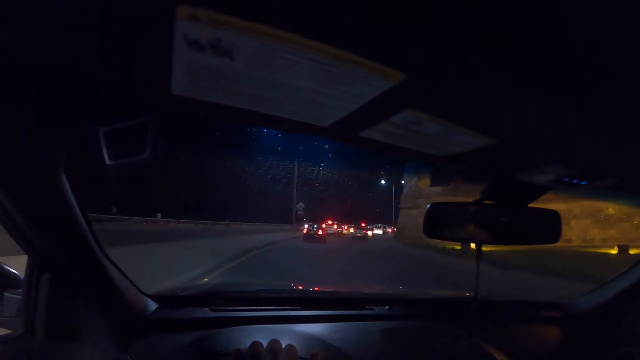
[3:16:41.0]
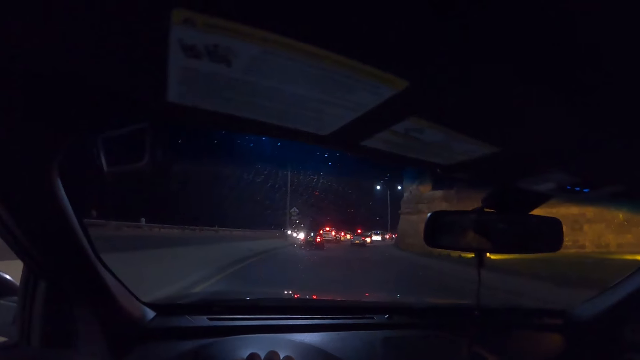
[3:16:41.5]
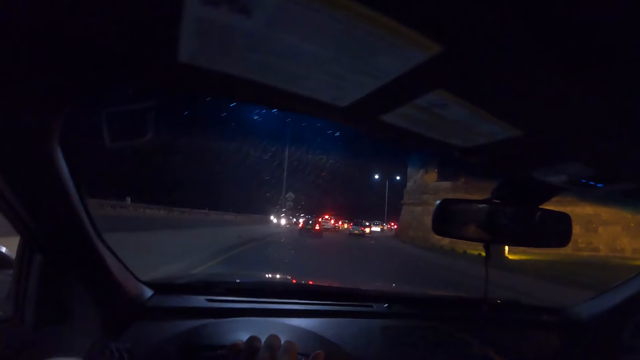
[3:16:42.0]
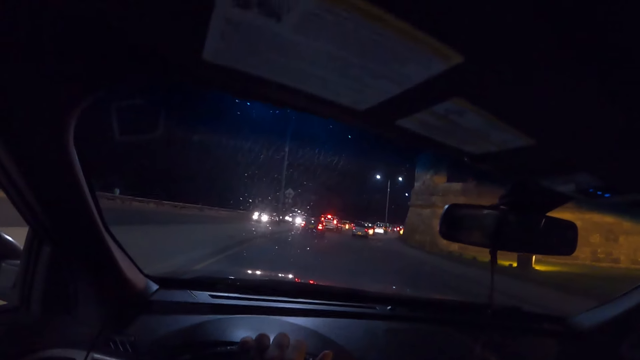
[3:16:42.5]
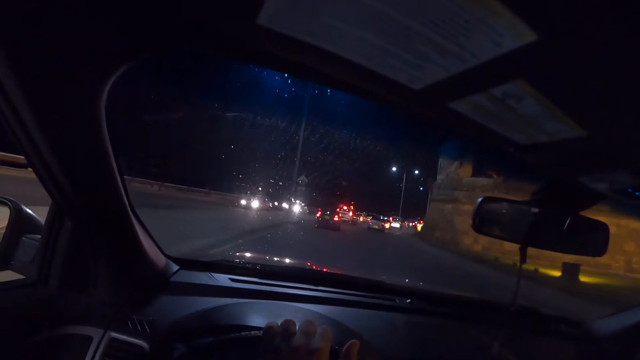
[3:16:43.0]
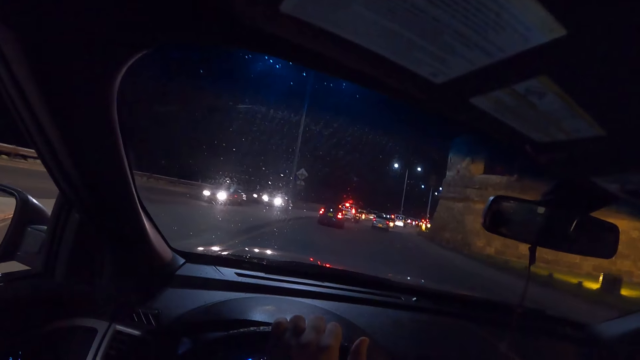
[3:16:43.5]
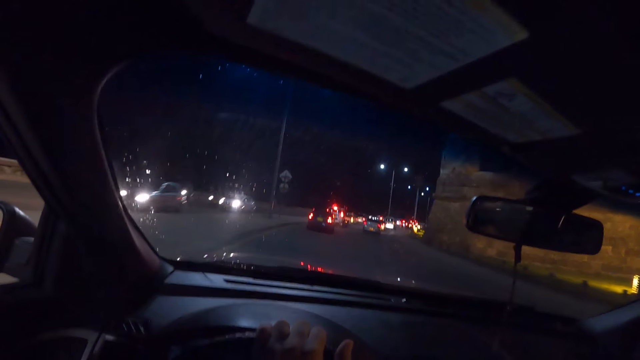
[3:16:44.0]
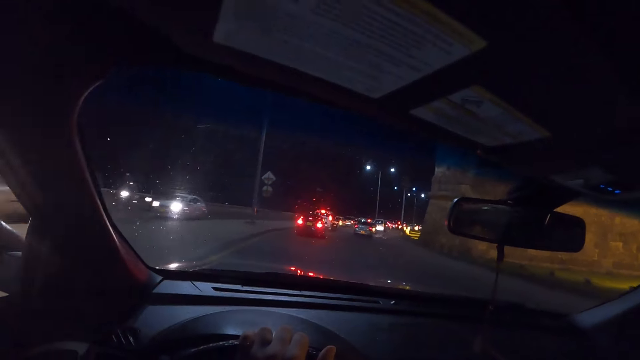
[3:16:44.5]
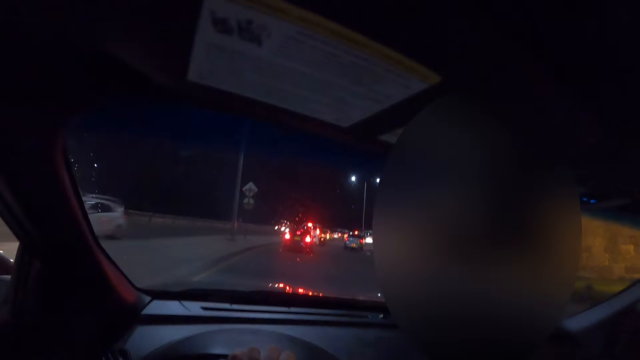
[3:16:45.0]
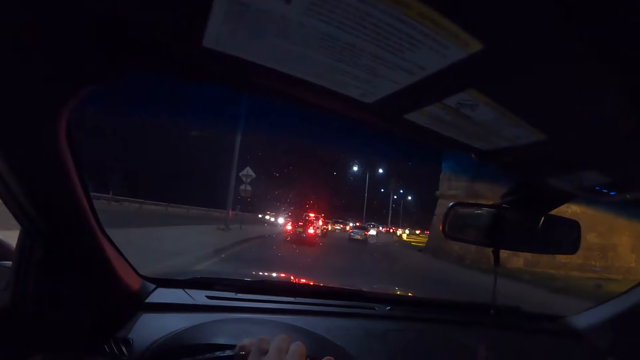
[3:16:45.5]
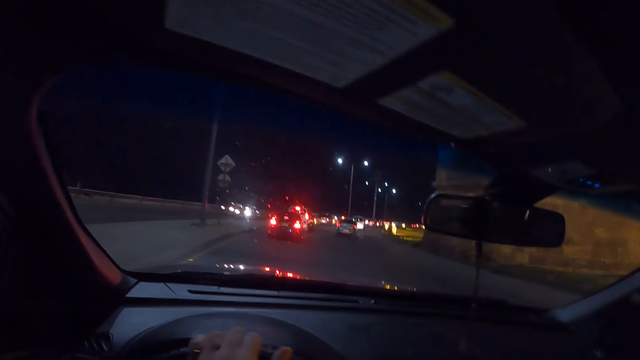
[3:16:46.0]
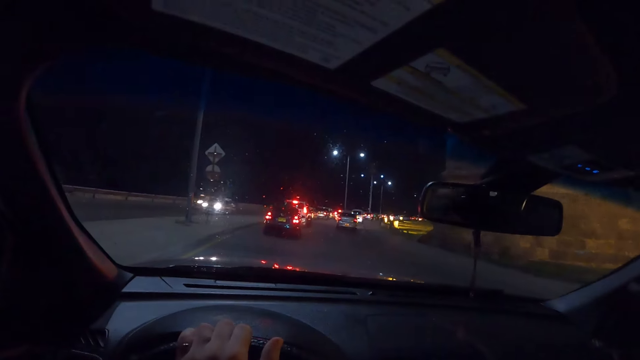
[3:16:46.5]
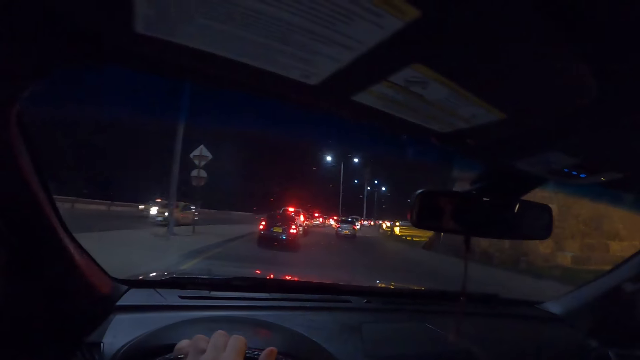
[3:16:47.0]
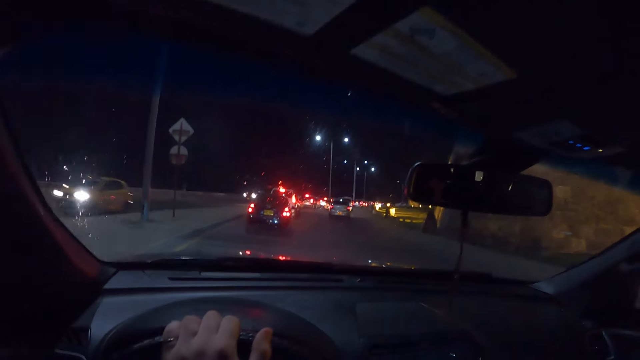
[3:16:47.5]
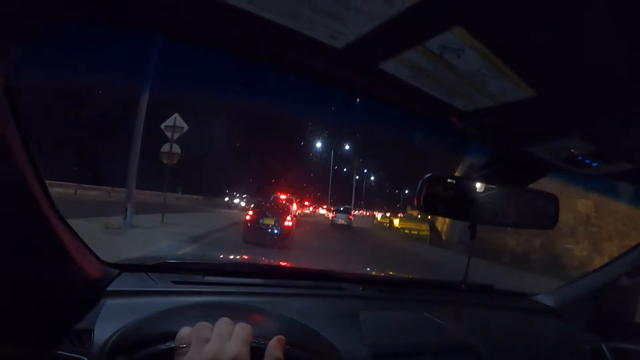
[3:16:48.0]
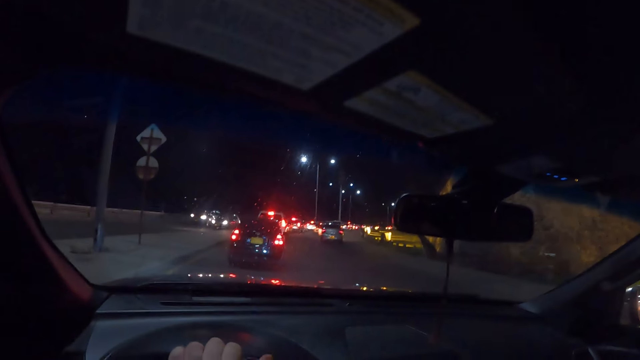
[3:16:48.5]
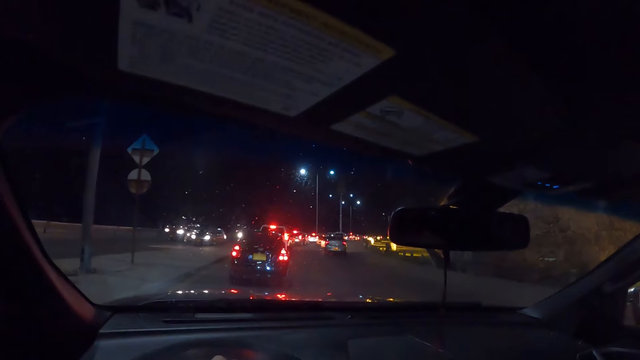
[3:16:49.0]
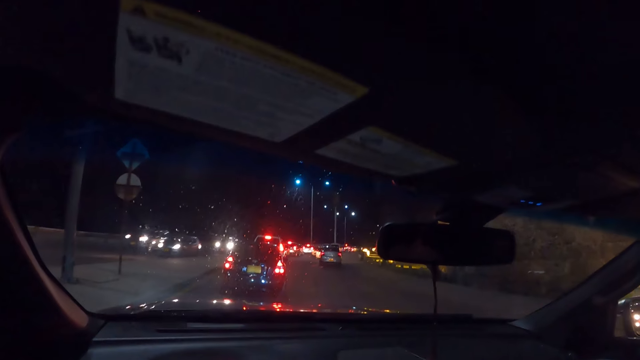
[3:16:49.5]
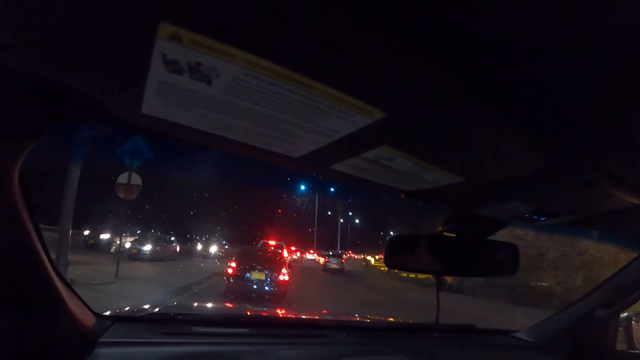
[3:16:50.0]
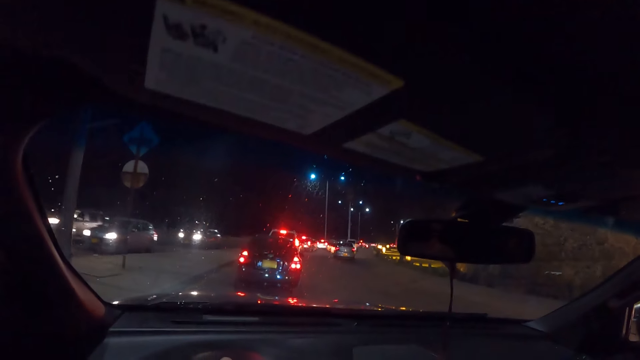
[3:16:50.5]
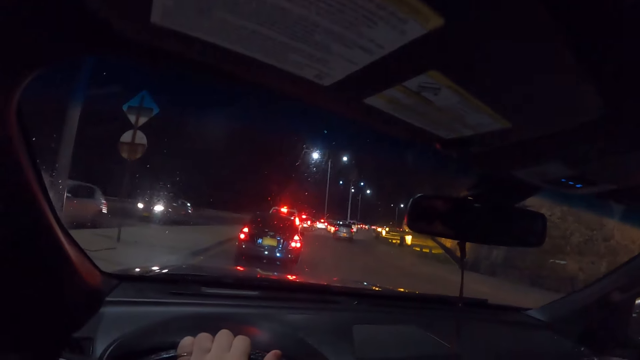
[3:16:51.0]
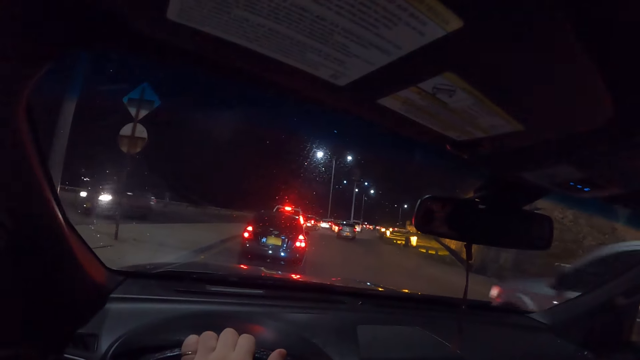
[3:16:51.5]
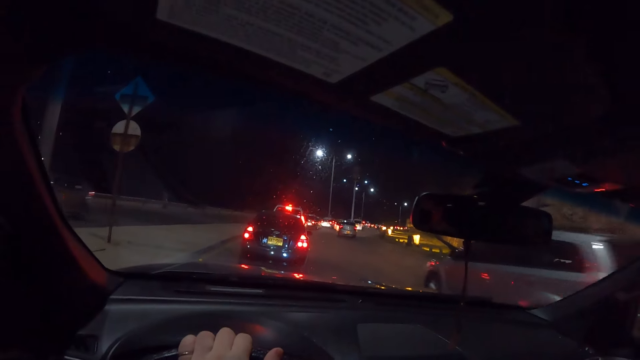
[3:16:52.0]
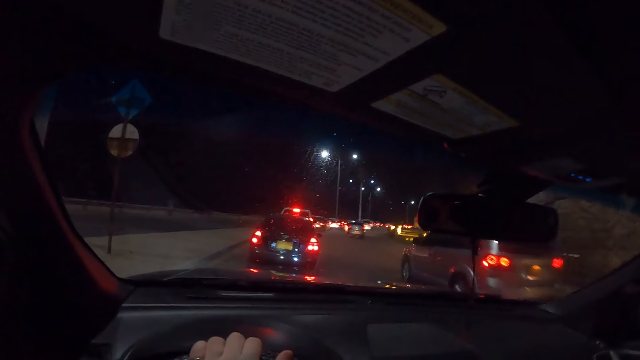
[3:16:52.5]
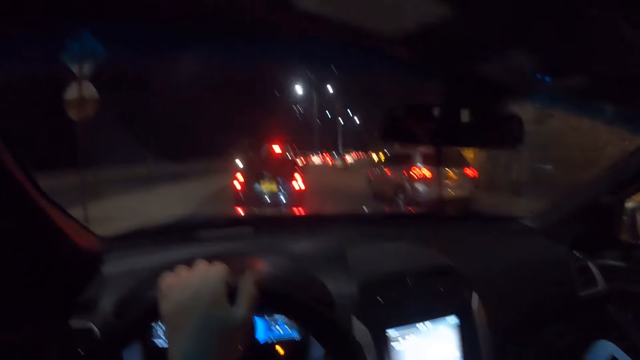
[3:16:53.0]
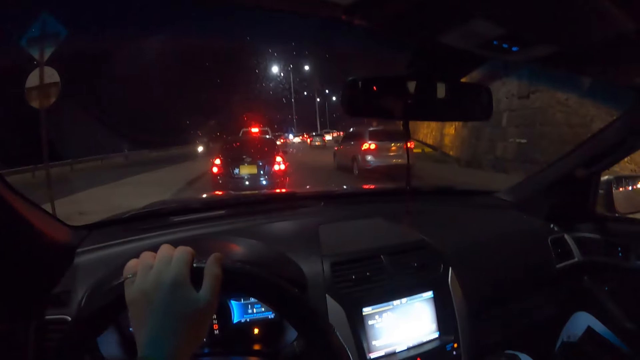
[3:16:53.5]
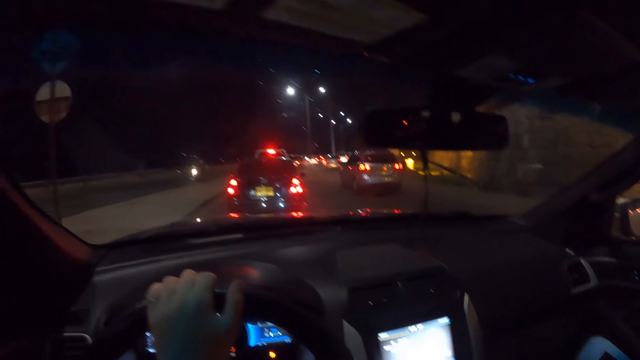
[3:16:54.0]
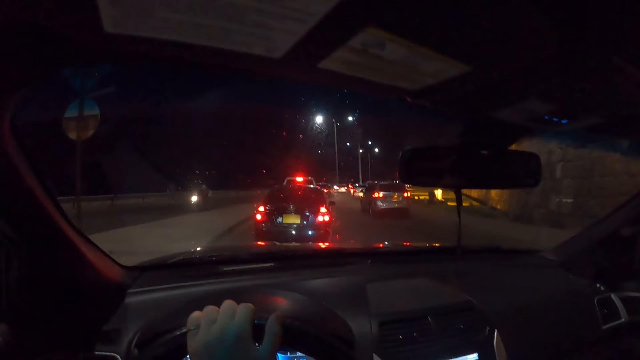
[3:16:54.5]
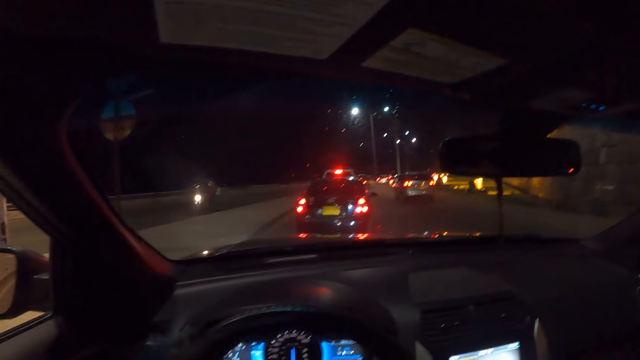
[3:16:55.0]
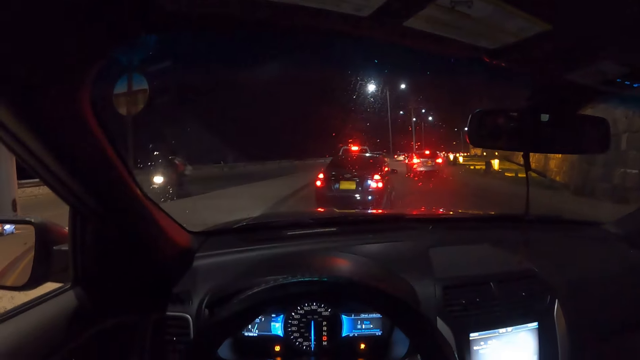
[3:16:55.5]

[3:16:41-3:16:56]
A white car drives past the camera wearer.

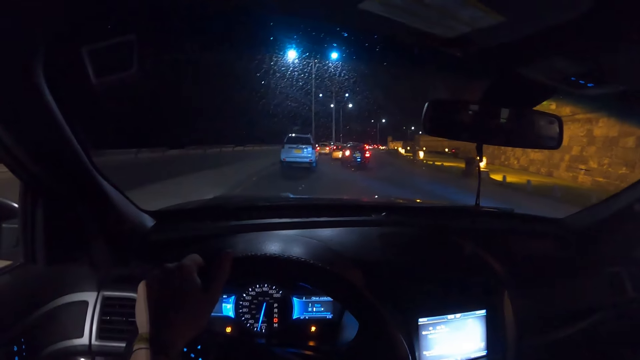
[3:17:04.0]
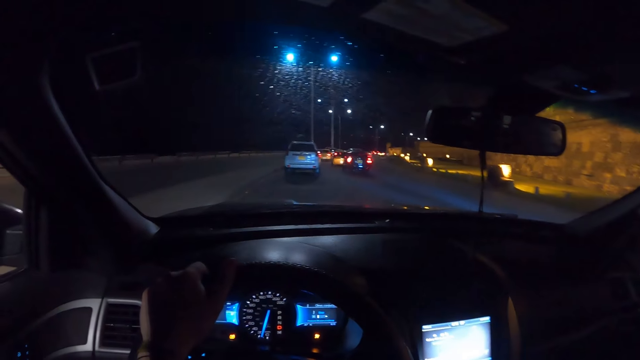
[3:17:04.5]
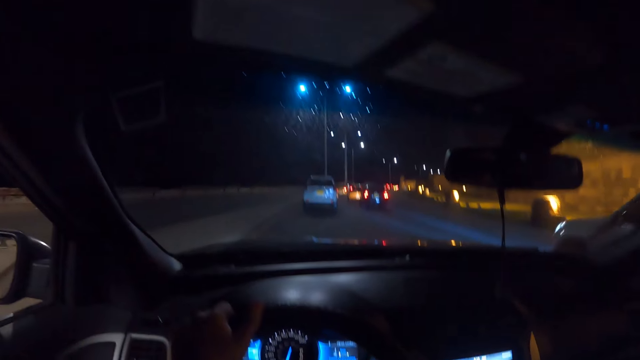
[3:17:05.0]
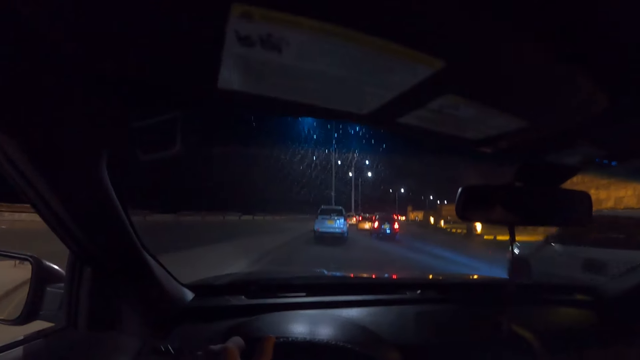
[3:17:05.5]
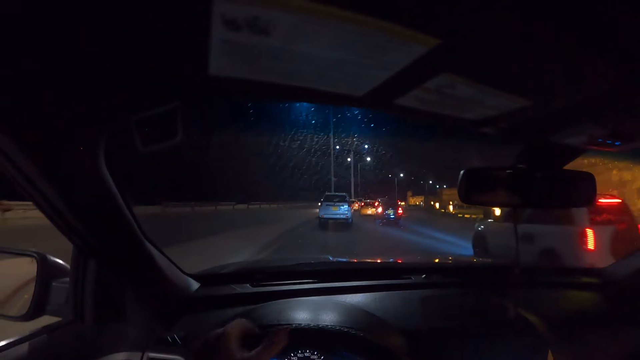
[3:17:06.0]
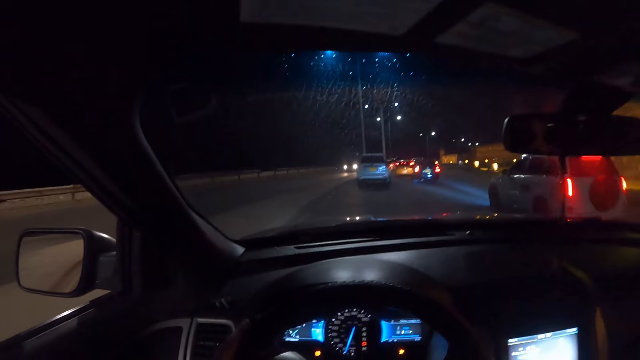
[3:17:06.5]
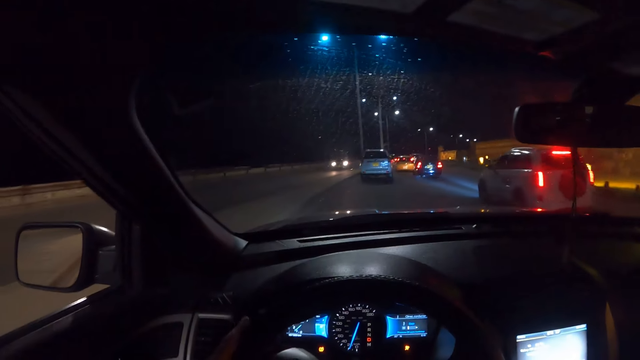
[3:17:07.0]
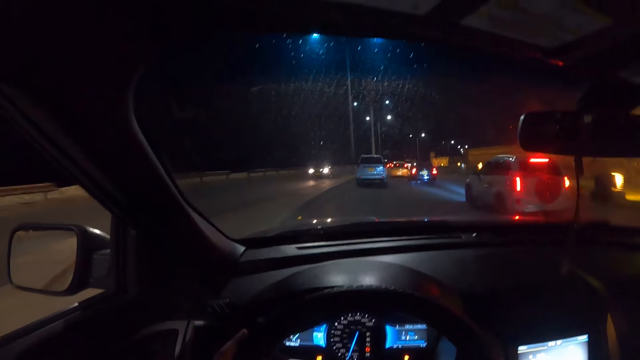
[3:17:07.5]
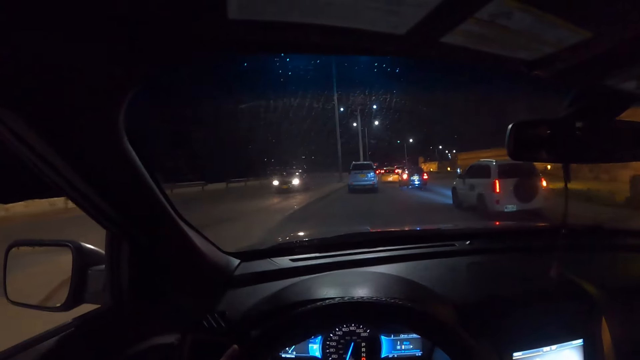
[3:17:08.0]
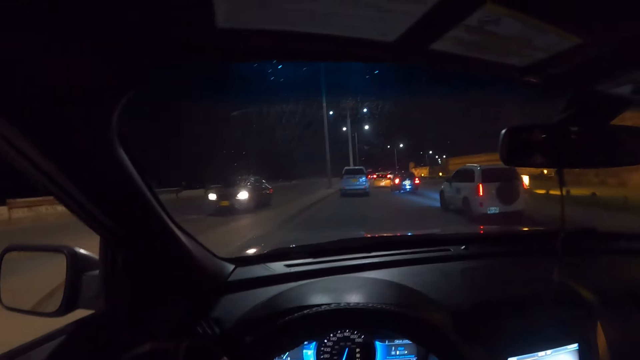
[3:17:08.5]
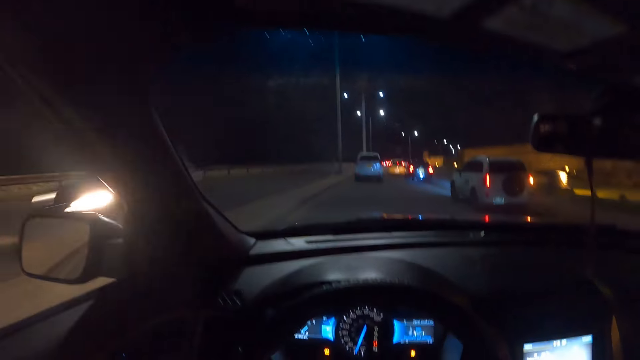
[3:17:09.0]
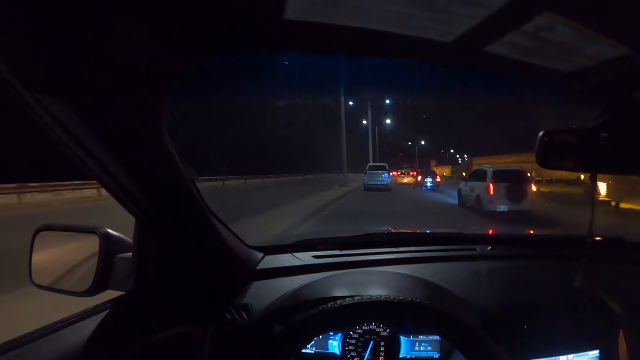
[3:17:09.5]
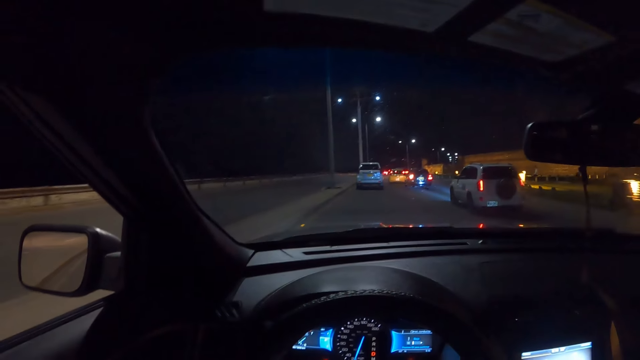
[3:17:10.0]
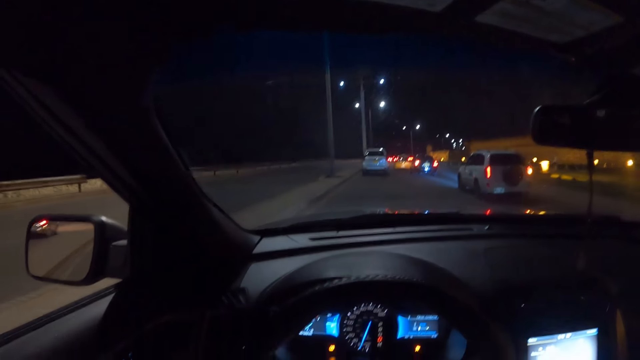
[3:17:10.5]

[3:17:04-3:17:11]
A white car drives past the camera wearer.
